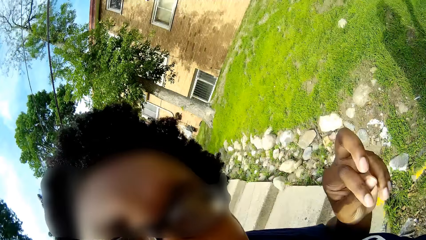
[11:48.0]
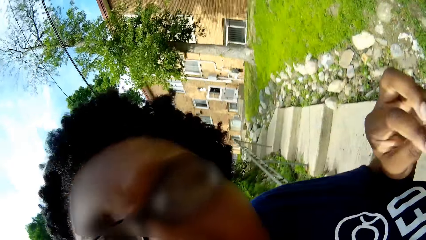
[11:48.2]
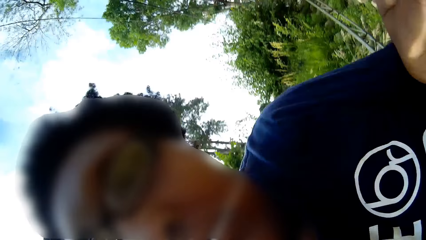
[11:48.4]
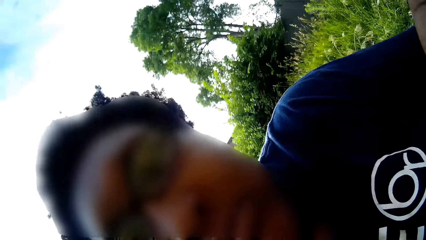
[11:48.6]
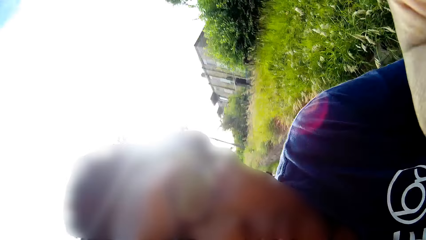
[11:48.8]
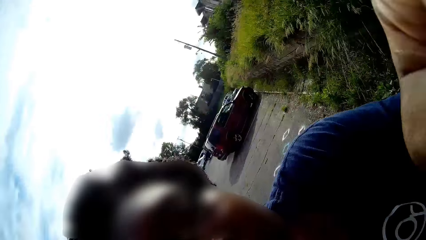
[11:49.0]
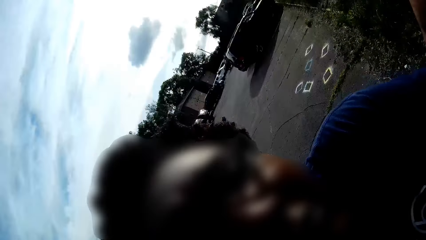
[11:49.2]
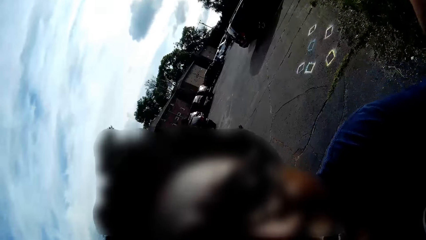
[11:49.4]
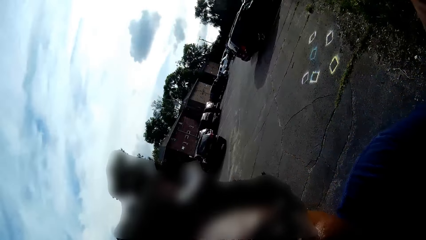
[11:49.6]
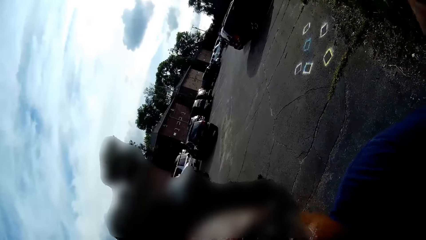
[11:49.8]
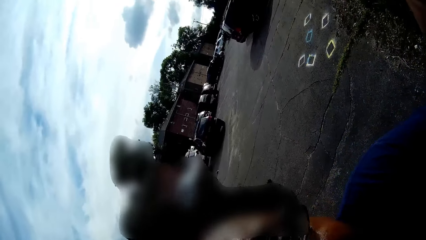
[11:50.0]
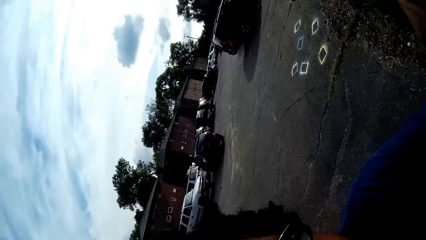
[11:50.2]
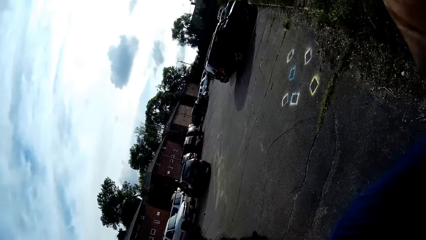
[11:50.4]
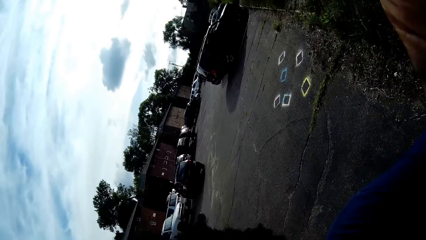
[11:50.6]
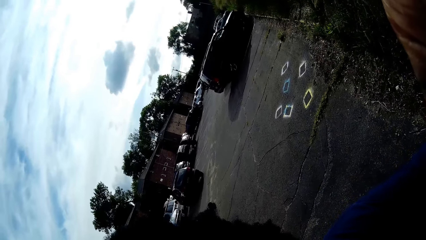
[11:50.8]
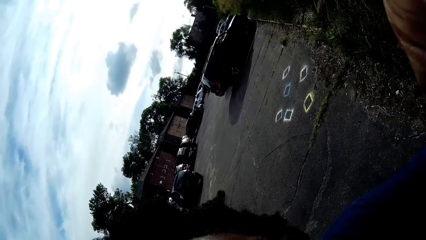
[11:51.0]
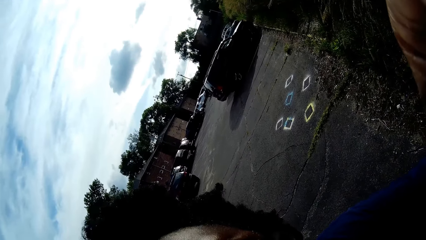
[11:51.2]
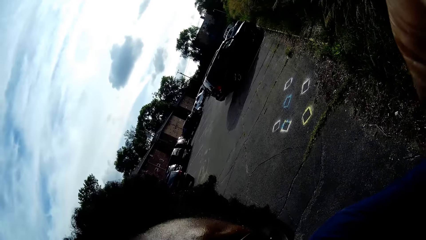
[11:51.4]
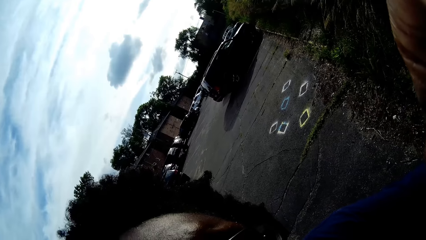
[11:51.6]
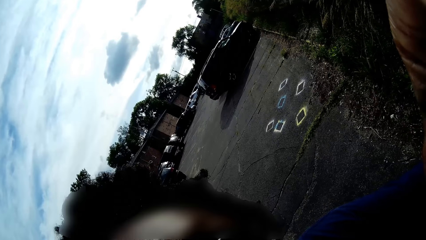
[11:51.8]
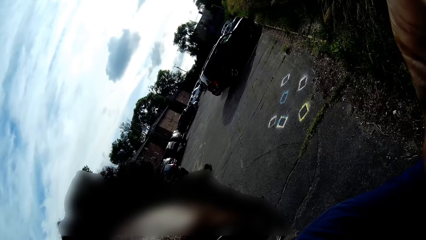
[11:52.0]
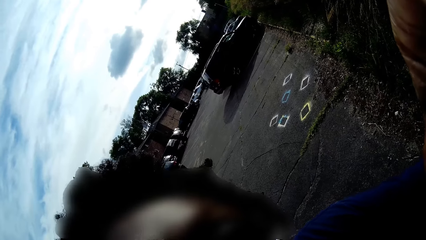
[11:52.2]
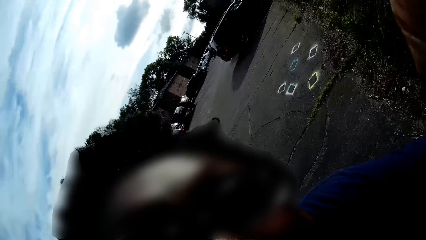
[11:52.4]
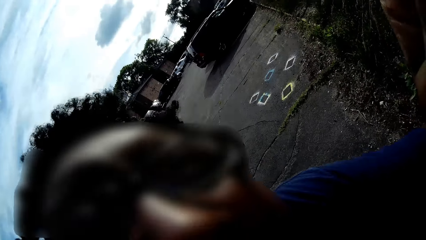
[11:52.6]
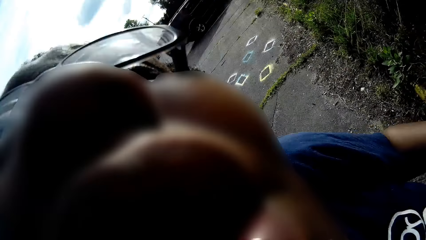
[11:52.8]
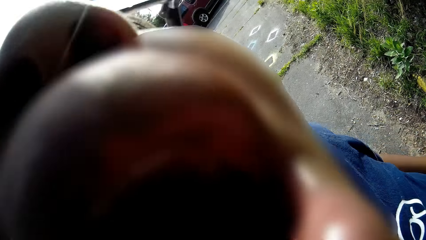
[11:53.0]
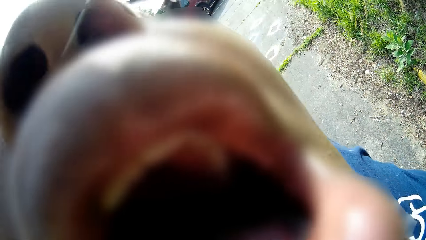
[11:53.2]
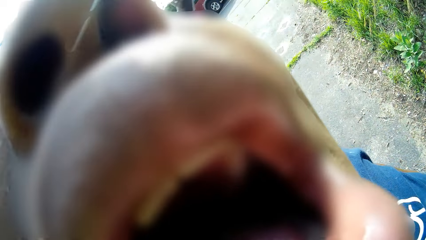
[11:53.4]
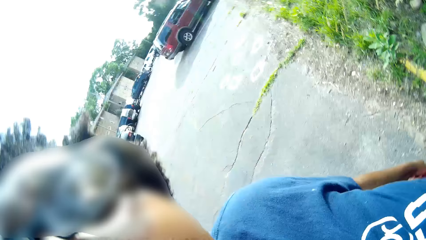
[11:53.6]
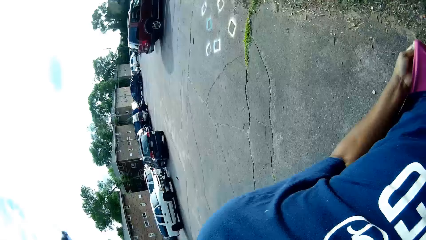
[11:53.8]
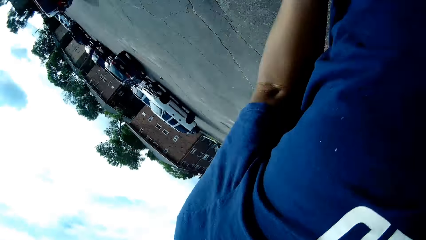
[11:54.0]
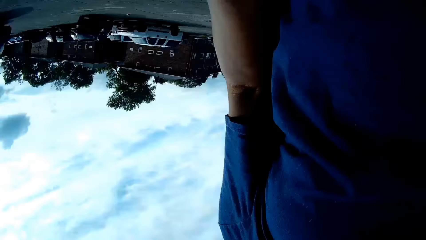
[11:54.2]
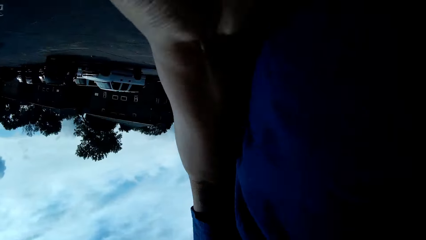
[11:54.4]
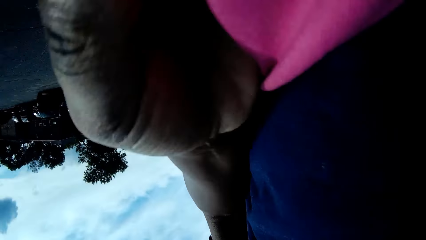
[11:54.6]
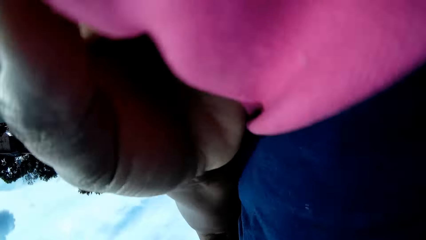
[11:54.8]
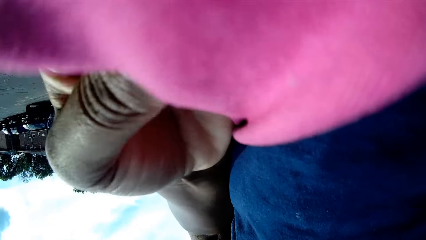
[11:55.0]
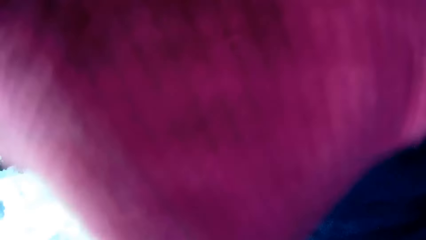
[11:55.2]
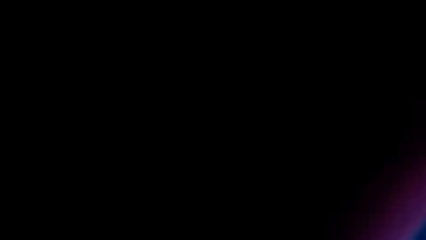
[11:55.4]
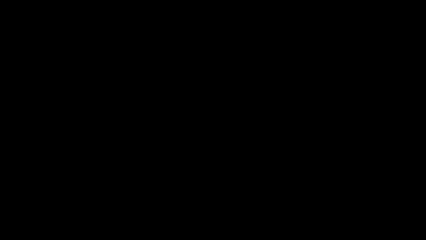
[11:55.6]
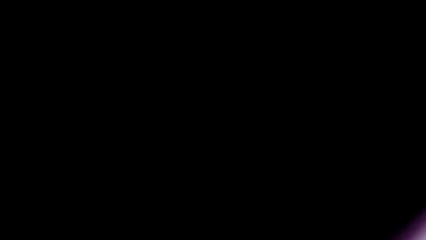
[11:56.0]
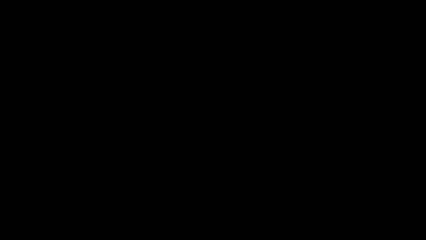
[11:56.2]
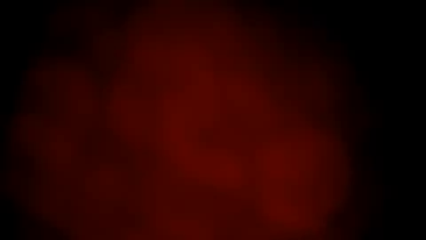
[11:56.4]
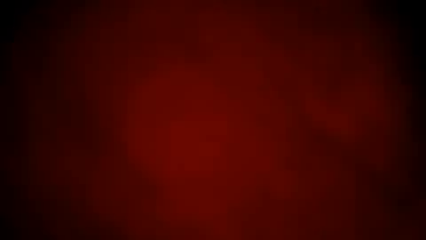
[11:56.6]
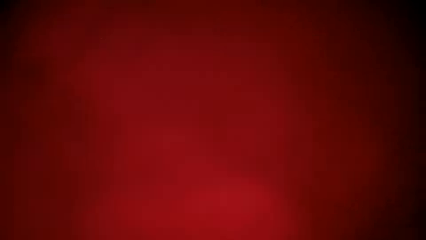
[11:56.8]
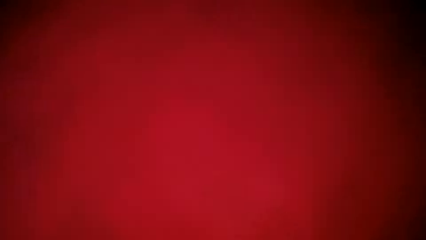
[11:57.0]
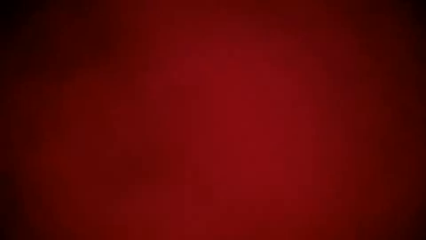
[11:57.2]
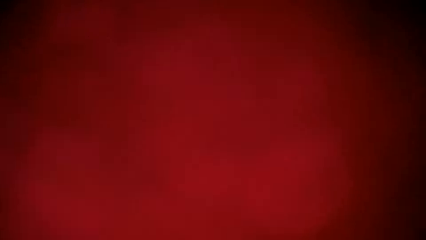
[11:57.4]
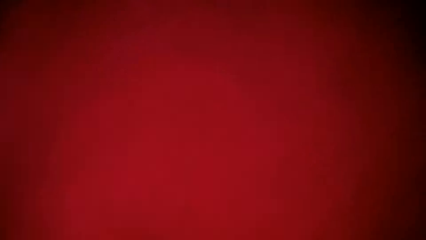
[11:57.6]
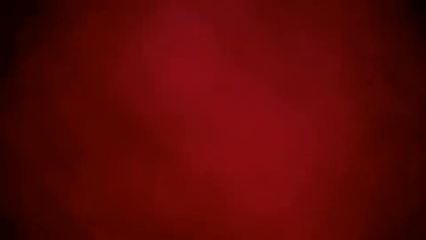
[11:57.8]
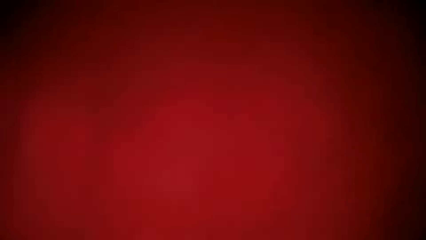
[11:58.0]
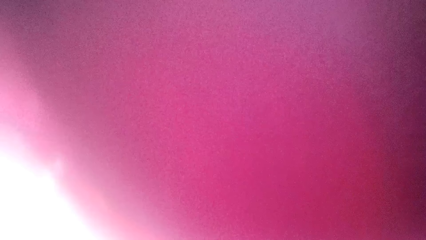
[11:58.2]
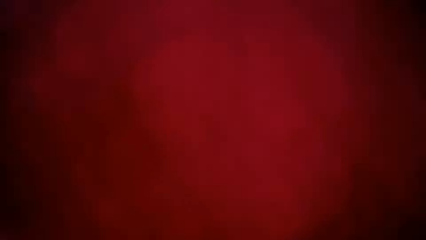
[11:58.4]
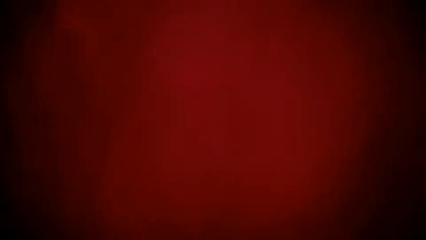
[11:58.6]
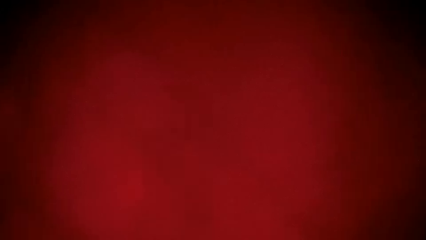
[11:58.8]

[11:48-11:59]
A person looks at another person. The camera wearer opens her mouth. The first person opens her mouth.
